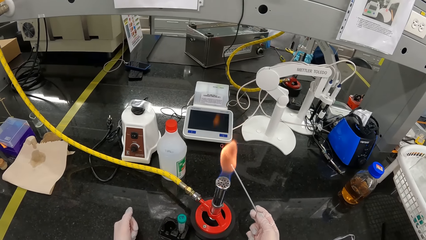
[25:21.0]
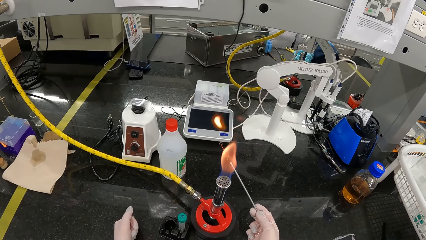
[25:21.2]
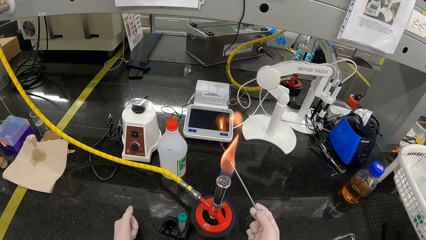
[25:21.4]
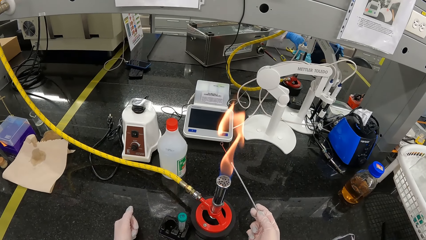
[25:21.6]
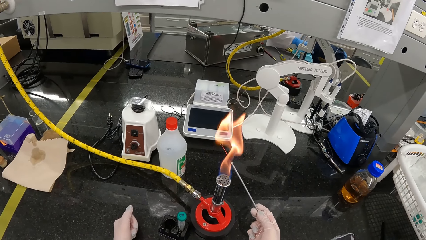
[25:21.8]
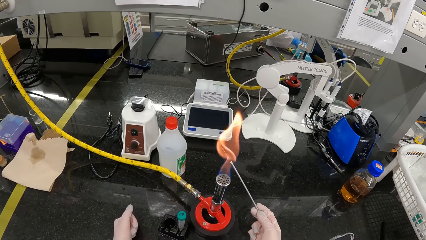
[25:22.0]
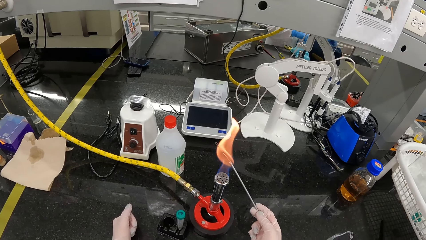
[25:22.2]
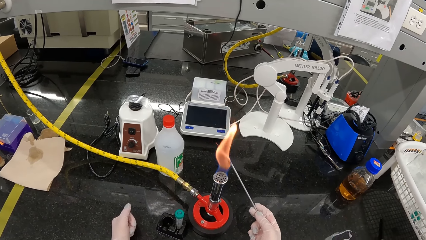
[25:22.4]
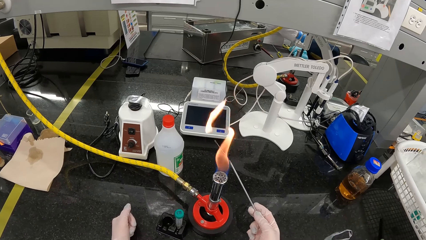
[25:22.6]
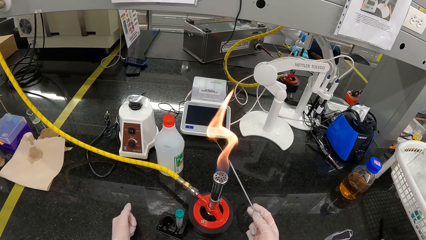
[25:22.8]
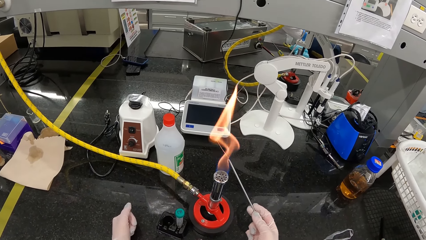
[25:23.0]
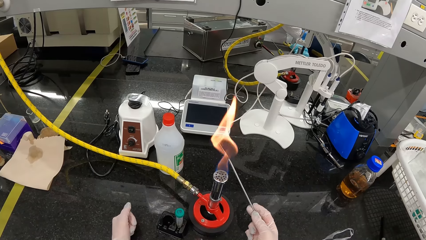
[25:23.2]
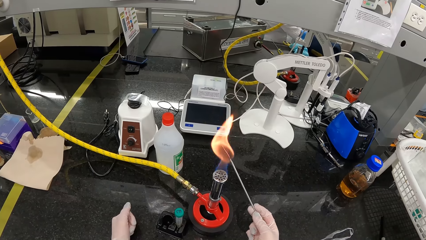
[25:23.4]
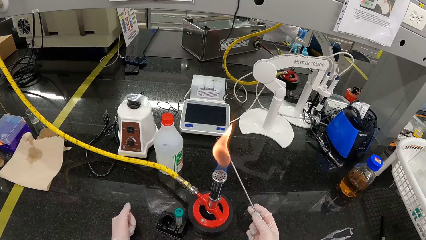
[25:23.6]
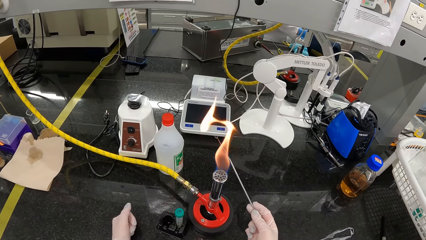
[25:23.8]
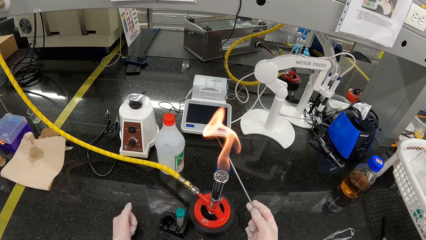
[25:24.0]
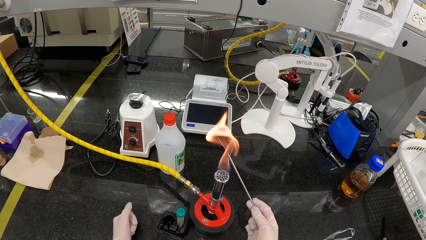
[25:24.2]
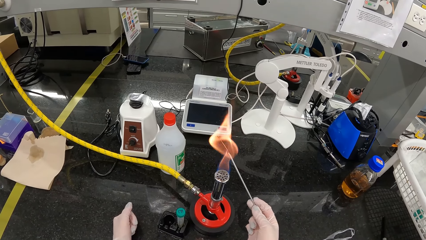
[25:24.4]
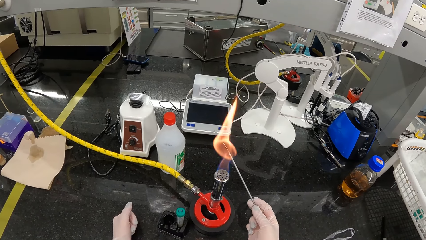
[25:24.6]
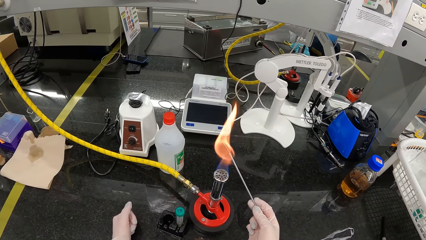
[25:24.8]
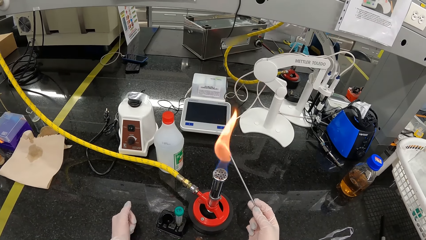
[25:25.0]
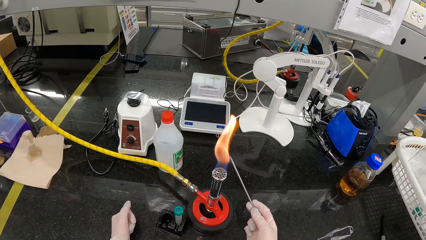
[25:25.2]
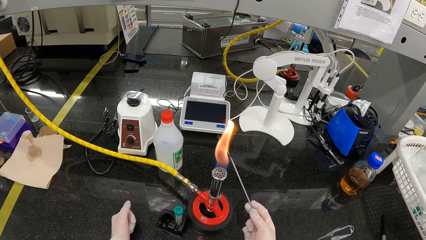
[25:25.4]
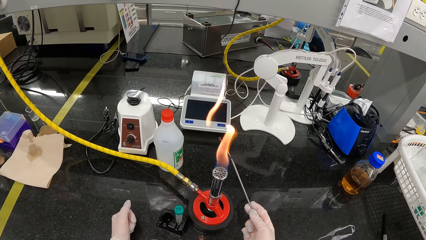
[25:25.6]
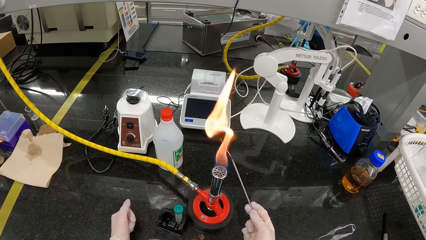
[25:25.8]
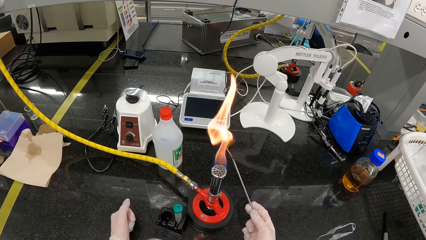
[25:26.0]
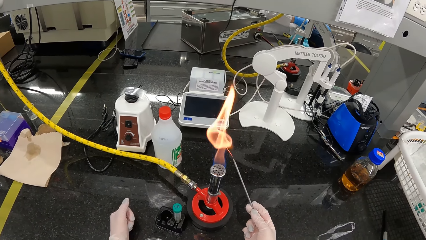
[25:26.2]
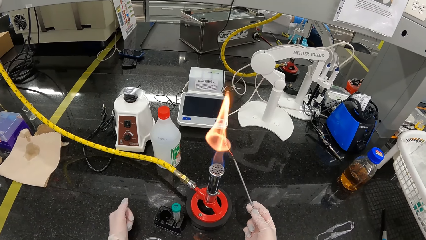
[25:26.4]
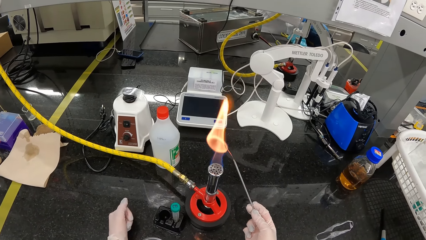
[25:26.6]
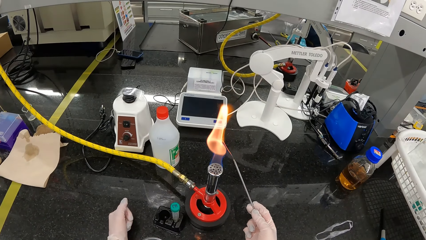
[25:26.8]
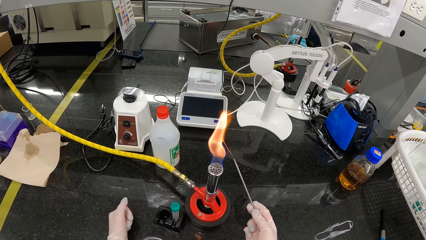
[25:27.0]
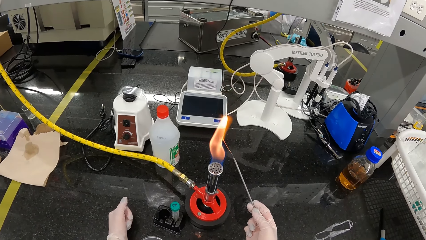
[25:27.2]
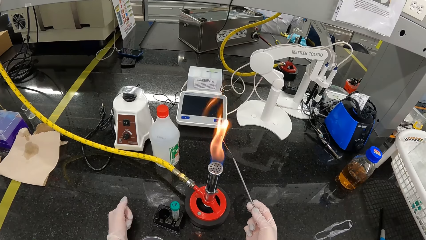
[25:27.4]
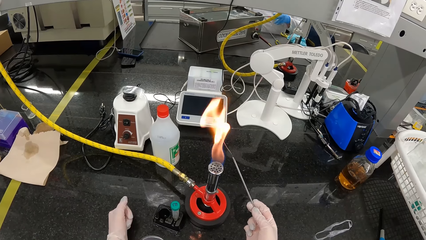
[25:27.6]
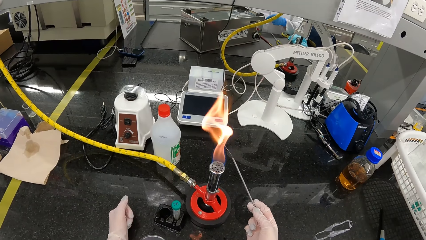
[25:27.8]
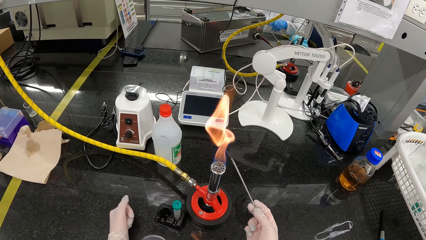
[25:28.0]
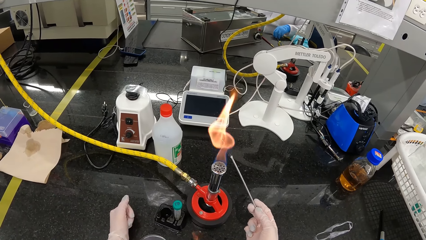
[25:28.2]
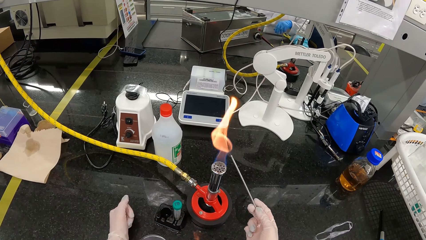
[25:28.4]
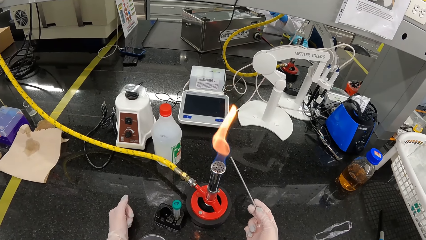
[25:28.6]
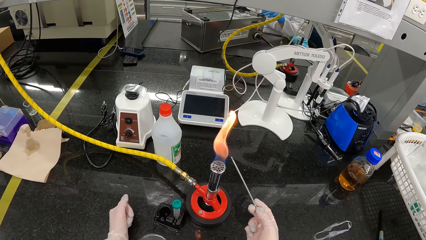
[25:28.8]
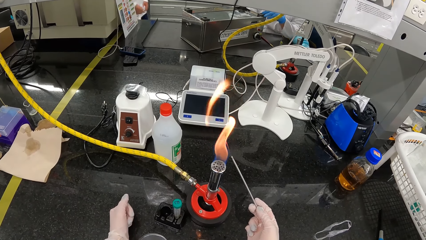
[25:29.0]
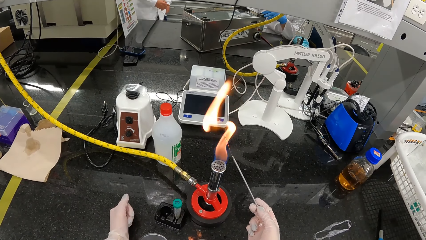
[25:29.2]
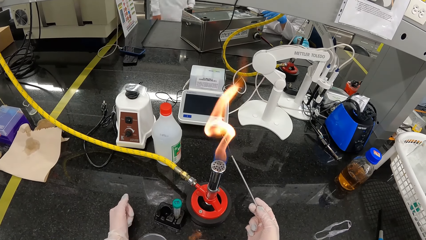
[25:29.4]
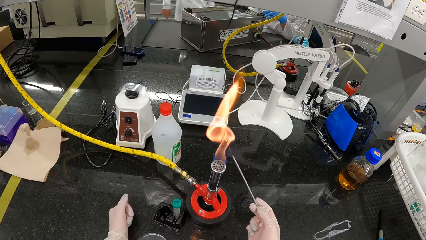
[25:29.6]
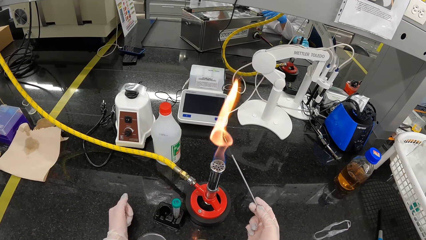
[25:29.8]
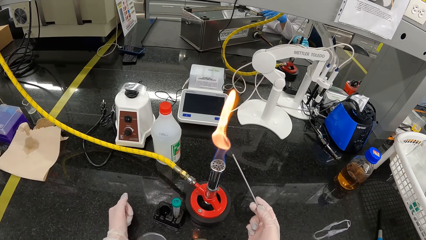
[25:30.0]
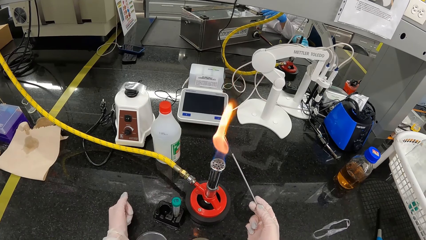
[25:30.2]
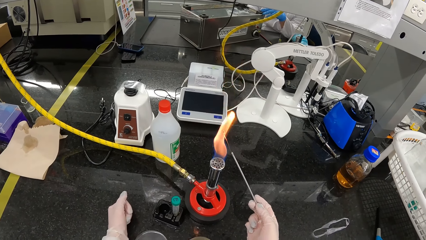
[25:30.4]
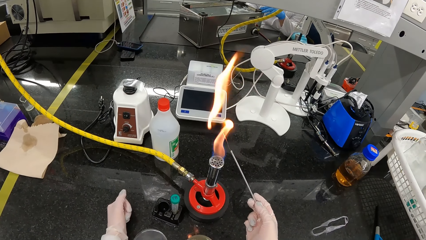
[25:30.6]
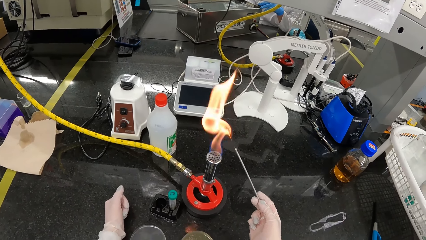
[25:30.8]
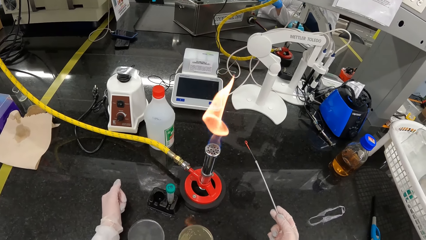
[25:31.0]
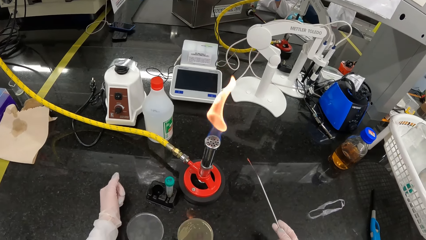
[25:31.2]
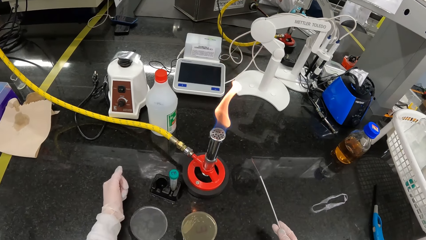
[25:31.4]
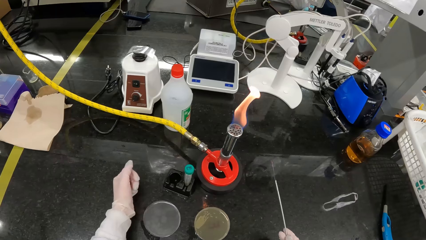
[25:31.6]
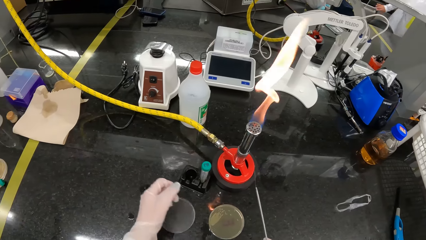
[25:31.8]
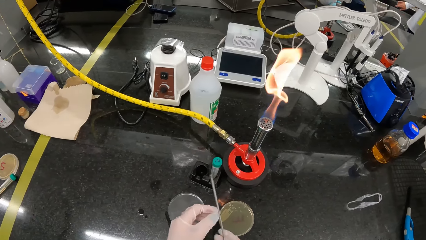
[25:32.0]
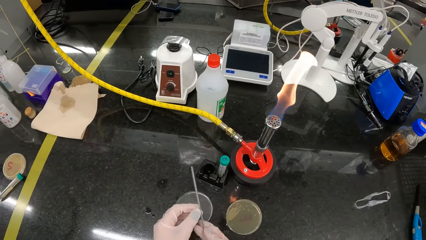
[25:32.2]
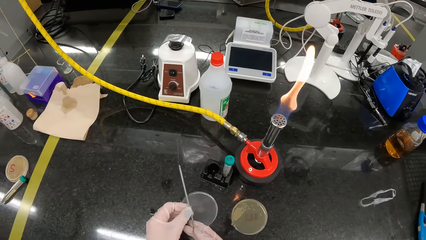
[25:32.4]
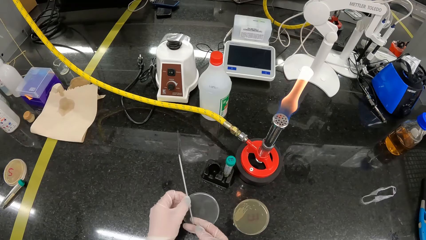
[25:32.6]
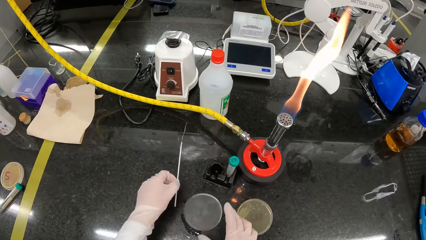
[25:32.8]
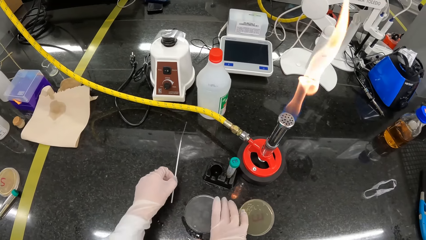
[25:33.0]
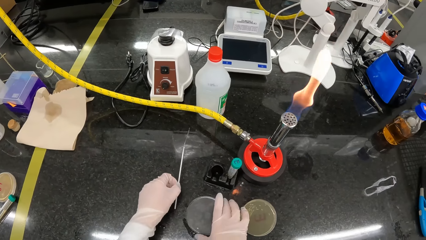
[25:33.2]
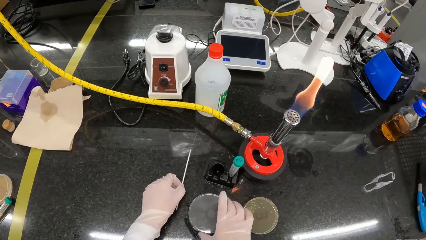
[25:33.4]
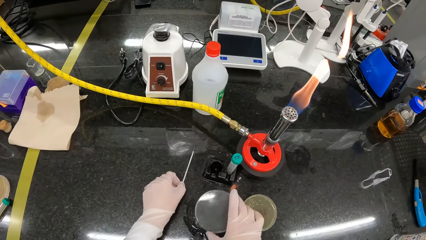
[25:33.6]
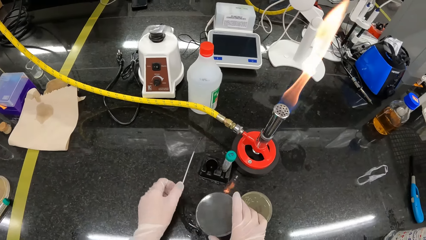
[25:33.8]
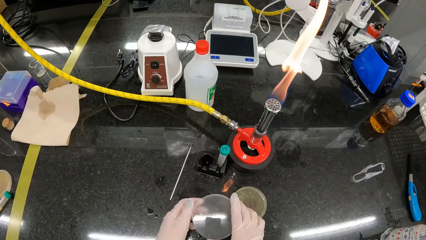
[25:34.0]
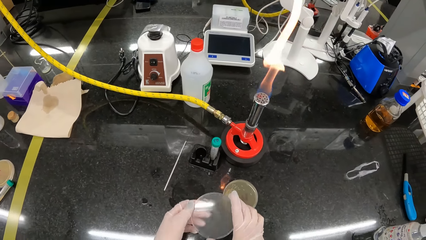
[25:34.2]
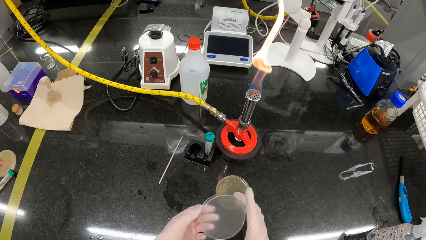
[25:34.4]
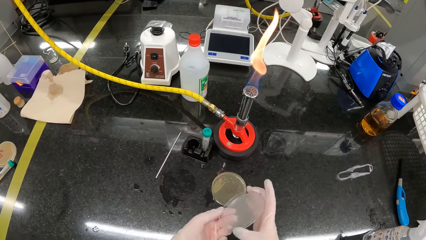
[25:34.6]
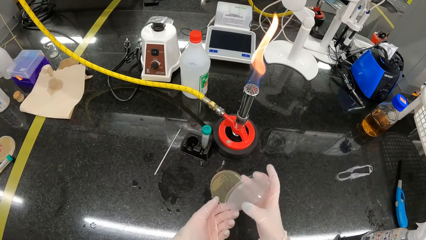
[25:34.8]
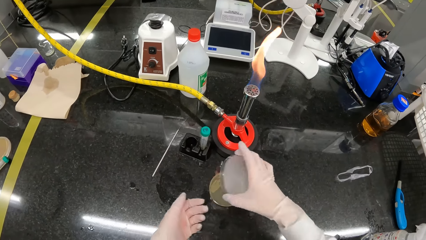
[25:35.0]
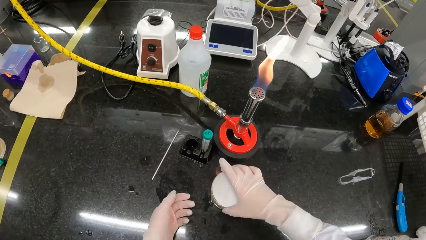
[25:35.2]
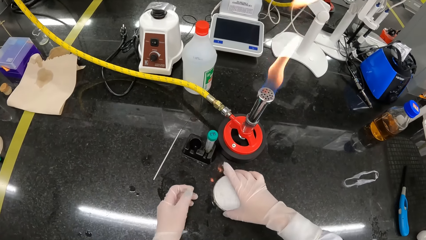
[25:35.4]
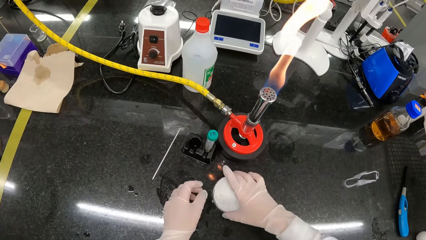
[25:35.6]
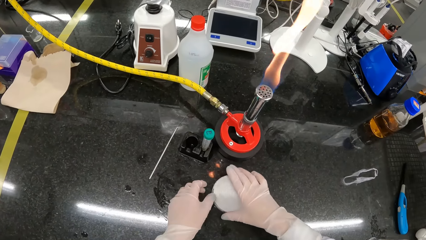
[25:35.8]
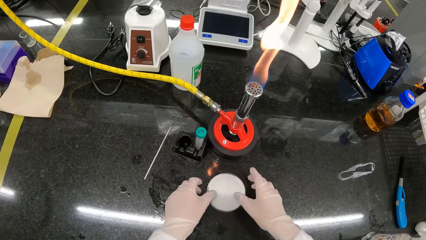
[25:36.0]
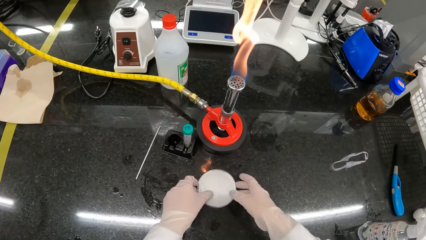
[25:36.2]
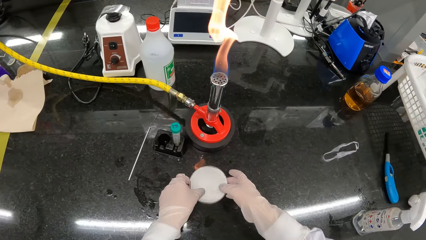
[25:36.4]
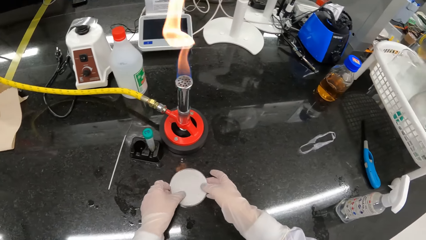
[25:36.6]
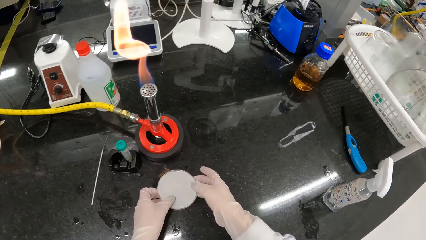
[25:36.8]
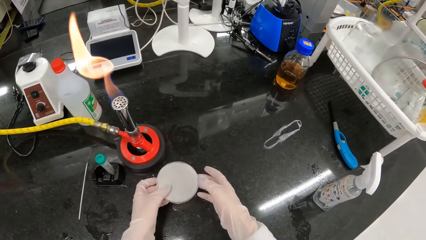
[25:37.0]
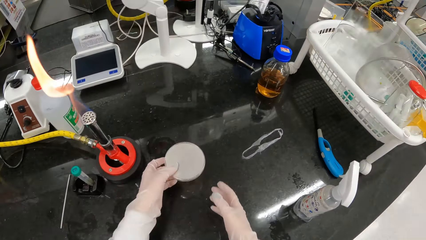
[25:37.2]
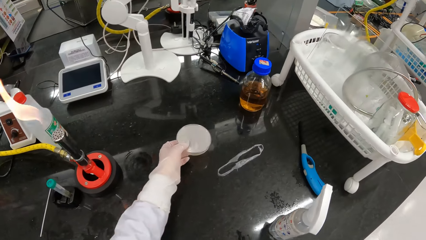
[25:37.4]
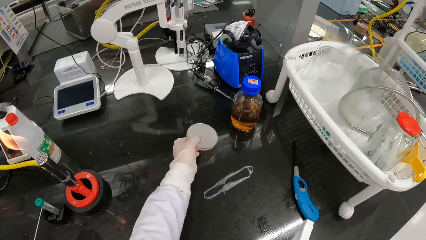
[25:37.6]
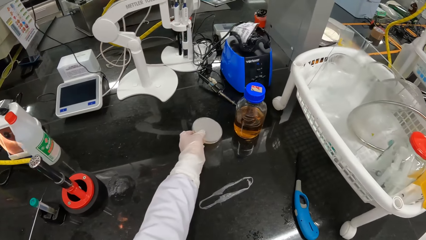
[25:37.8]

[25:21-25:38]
The camera wearer passes the inoculating loop from her right hand to her left hand. She picks up the lid of the petri dish of agar from the counter with her right hand. She drops the inoculating loop on the counter with her left hand. She holds the lid of the petri dish of agar with both hands. She covers the petri dish of agar on the counter with the lid in her right hand. She picks up the petri dish of agar from the counter with both hands.
